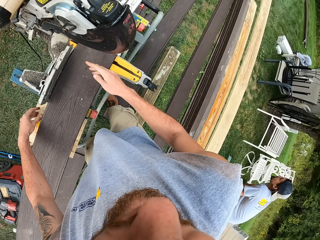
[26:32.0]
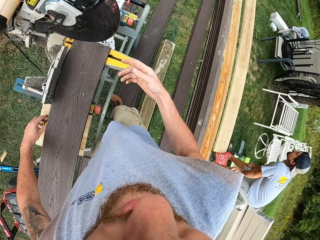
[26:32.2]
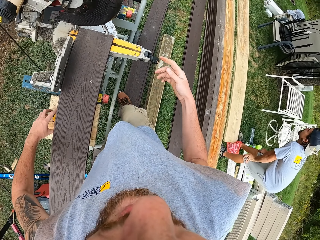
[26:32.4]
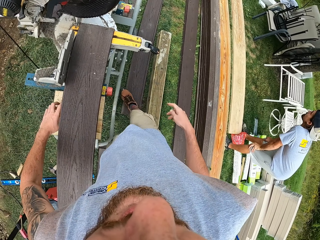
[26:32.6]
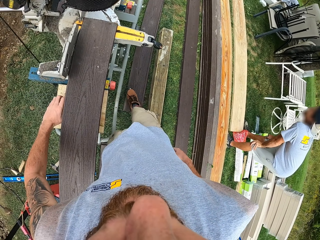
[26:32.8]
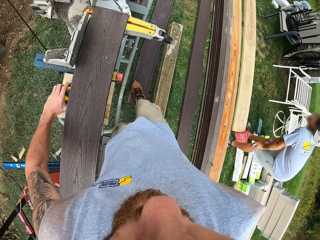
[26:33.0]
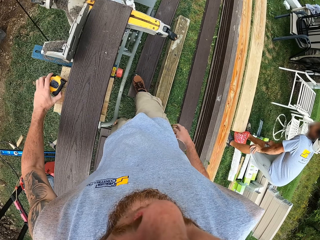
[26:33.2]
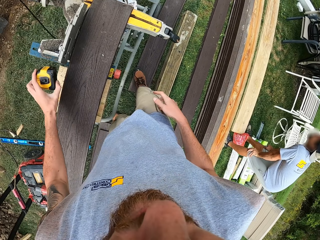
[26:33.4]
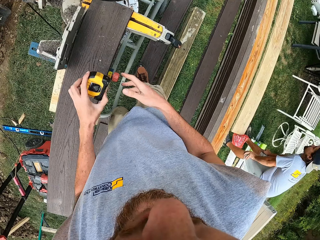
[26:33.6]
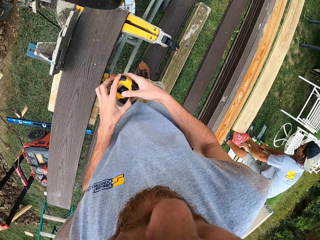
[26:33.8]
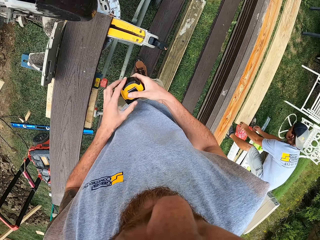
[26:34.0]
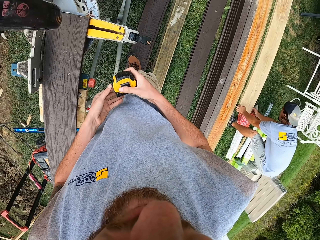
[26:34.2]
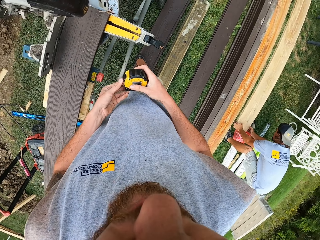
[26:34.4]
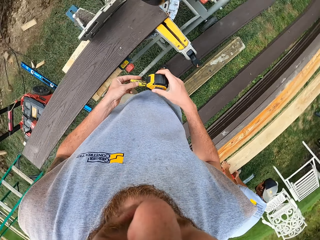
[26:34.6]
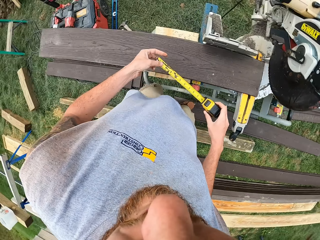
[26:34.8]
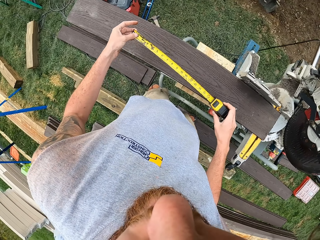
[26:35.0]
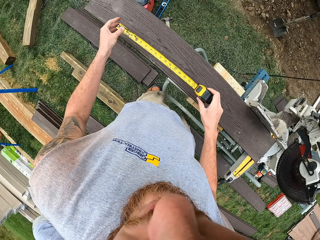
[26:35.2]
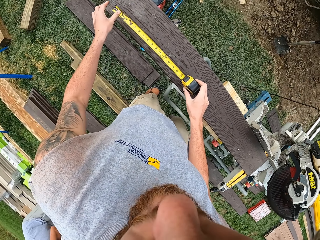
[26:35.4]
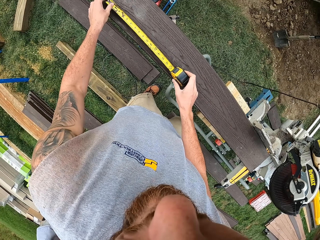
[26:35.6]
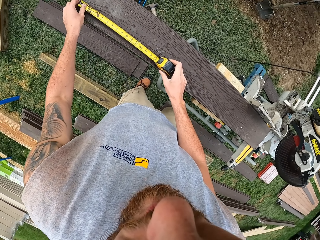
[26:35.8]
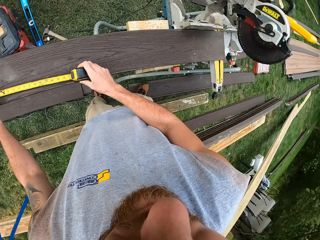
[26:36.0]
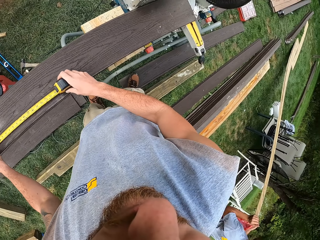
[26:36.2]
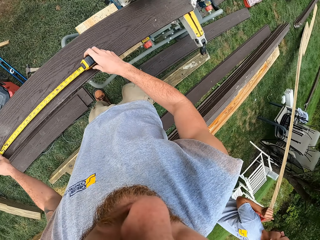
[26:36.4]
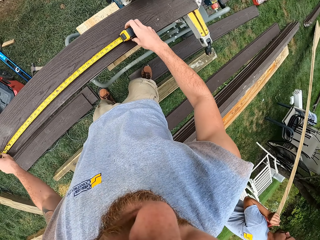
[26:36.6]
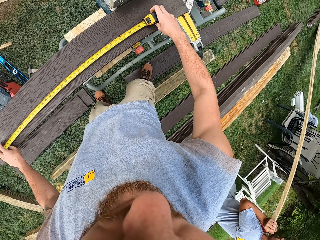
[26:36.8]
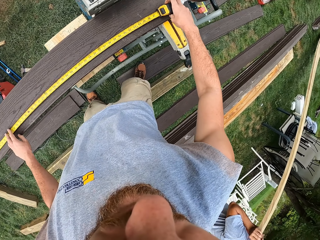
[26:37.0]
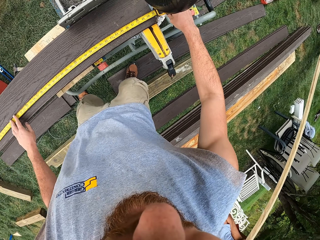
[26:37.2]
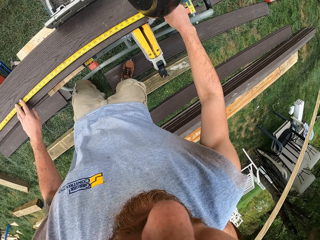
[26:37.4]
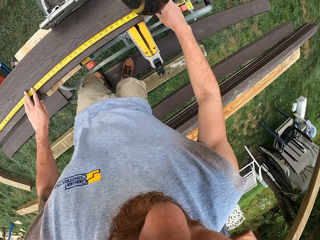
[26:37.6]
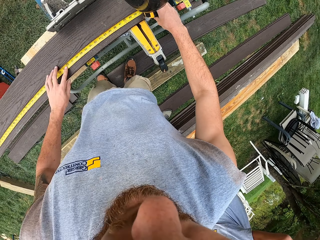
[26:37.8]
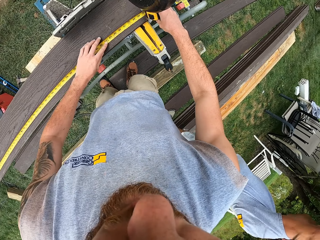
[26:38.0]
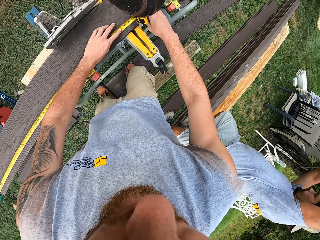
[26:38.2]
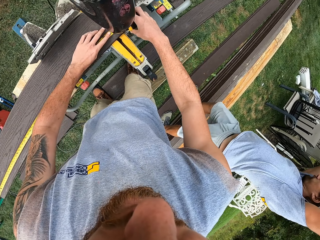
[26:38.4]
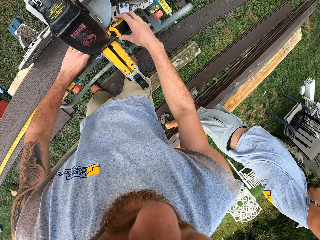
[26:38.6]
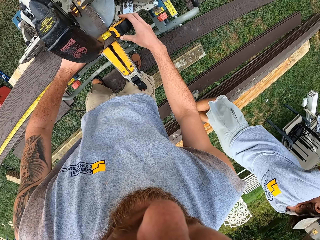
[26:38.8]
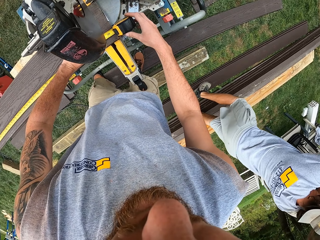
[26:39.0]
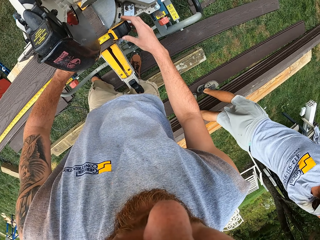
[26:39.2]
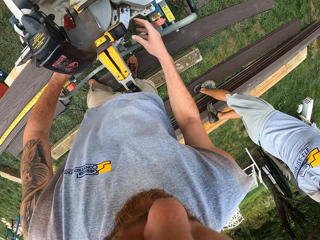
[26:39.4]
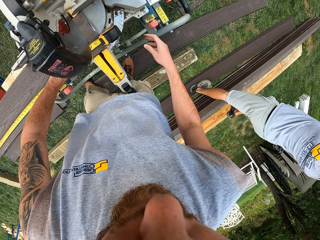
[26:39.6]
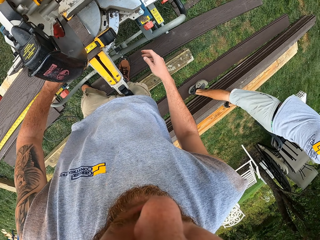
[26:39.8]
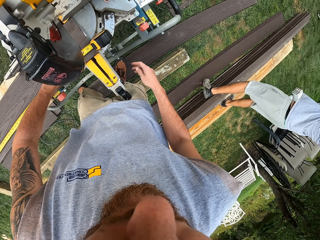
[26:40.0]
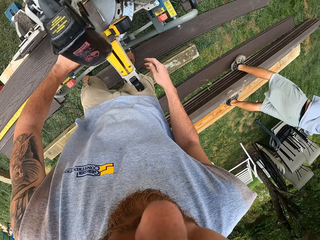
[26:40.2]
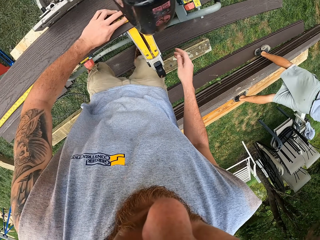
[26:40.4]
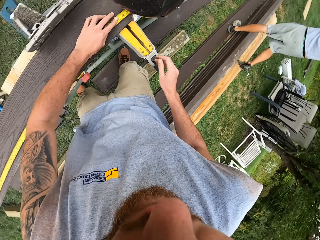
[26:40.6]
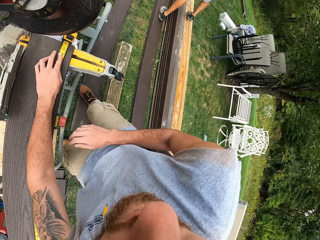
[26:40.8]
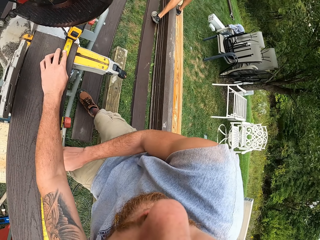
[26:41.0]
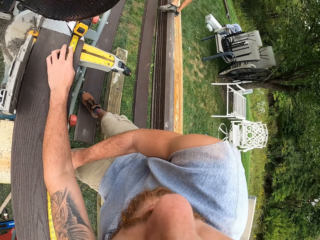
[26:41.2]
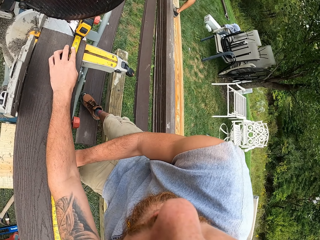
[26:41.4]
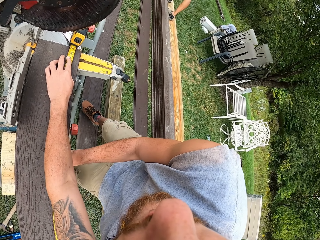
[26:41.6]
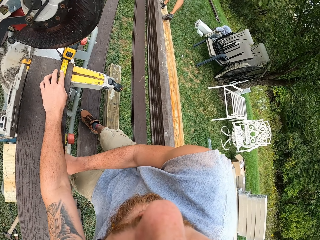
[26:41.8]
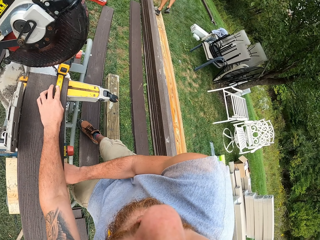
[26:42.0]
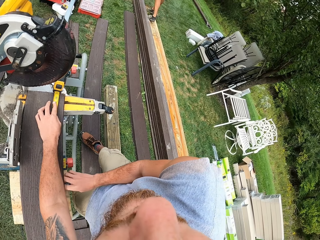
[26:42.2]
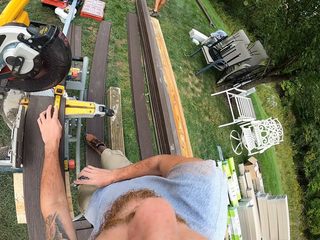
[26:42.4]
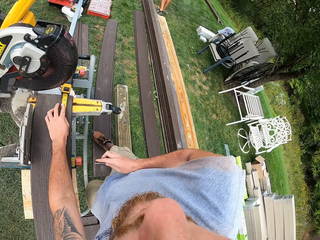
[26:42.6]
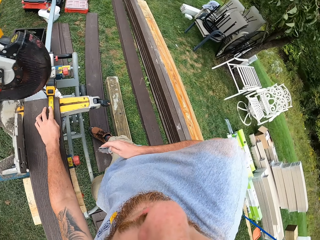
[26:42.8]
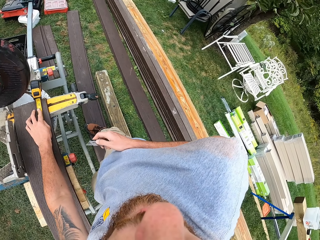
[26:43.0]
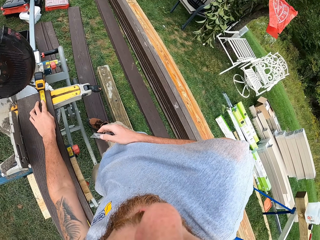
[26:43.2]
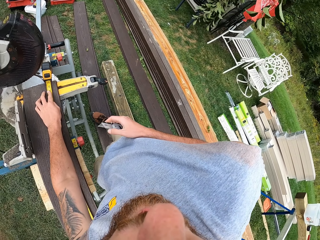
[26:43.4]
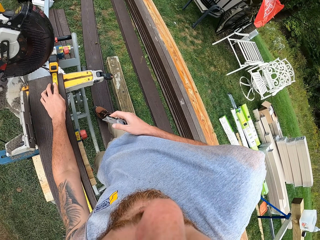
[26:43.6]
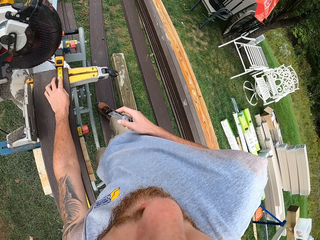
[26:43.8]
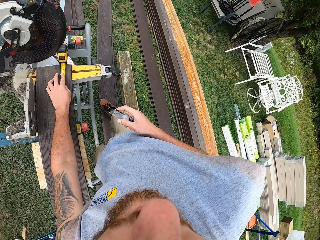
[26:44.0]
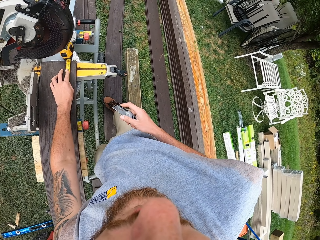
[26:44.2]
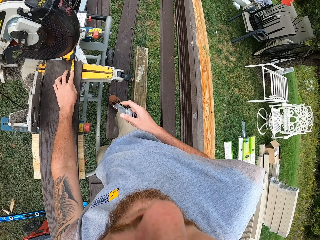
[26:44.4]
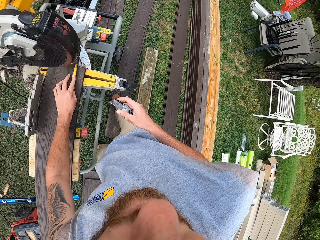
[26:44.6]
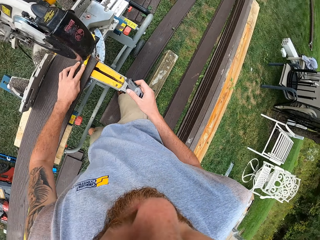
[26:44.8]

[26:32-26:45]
The camera wearer moves both hands and turns around. They pick up a tape measure, lift the tape measure and hold the tape measure. They transfer the tape measure to the right hand, pull the tape measure and adjust the tape measure. They place the tape measure on the wood, turn around and pull the tape measure on the wood. They measure the wood with the tape measure. A man walks around. The camera wearer turns around and looks around. They pull a pocket knife, hold a cutter and look around.

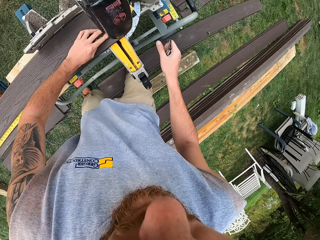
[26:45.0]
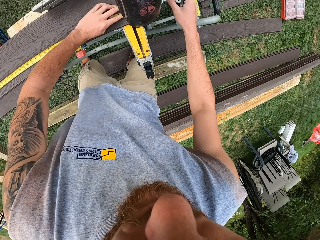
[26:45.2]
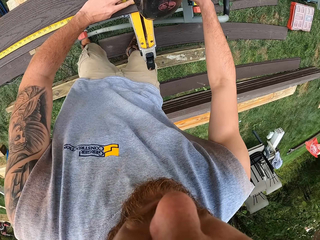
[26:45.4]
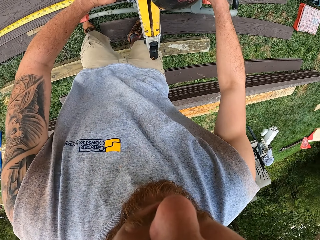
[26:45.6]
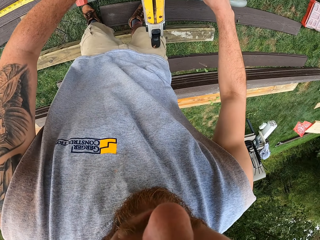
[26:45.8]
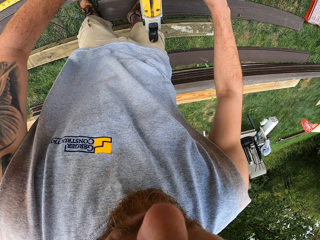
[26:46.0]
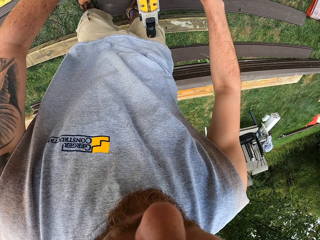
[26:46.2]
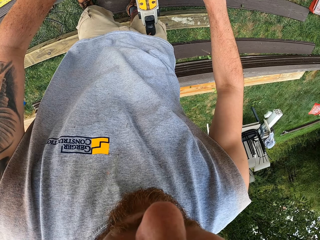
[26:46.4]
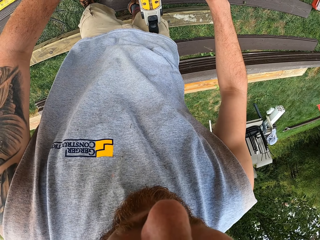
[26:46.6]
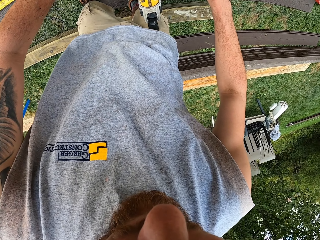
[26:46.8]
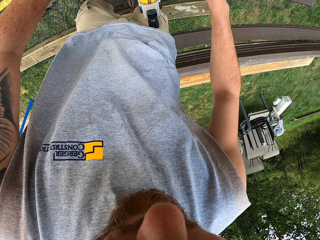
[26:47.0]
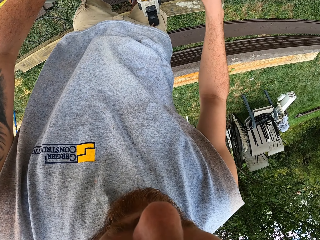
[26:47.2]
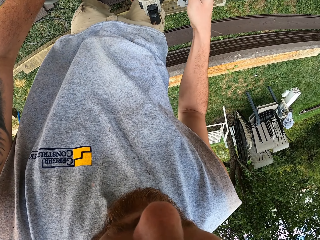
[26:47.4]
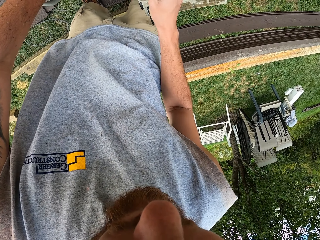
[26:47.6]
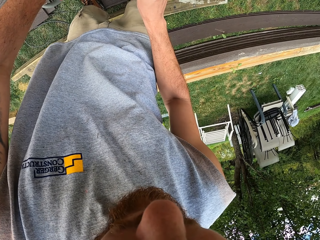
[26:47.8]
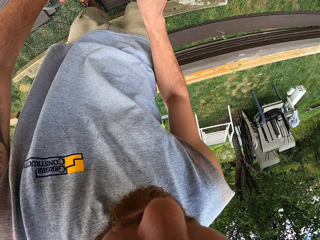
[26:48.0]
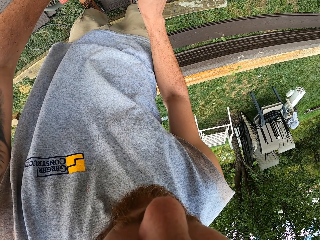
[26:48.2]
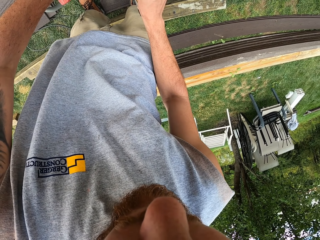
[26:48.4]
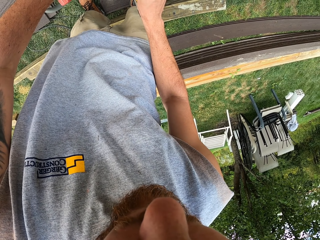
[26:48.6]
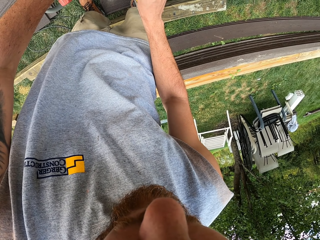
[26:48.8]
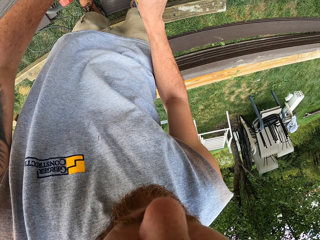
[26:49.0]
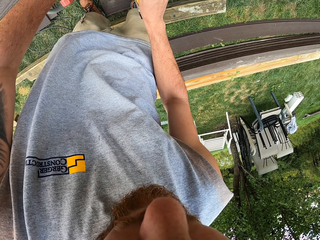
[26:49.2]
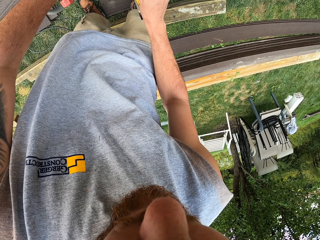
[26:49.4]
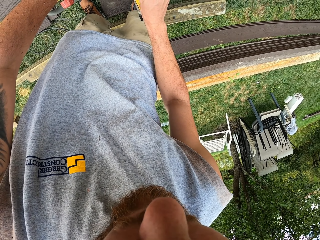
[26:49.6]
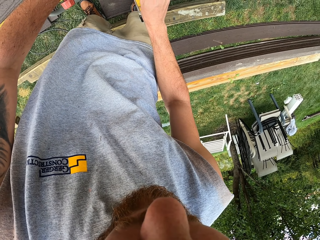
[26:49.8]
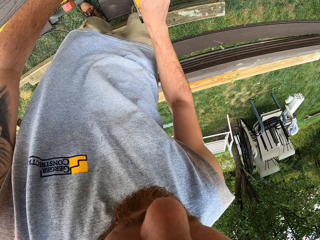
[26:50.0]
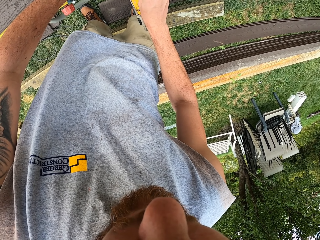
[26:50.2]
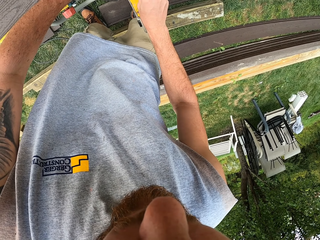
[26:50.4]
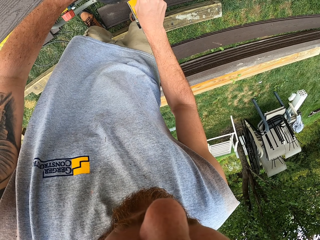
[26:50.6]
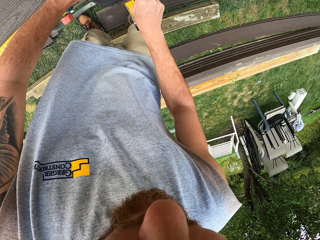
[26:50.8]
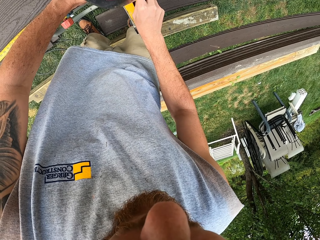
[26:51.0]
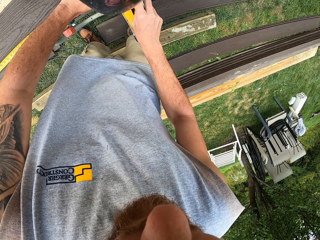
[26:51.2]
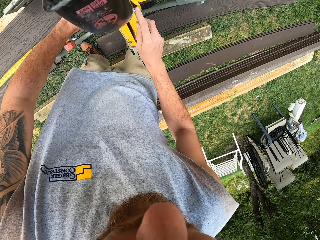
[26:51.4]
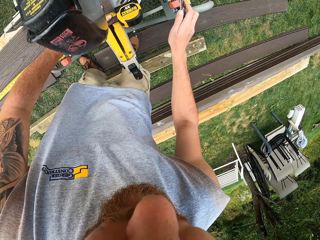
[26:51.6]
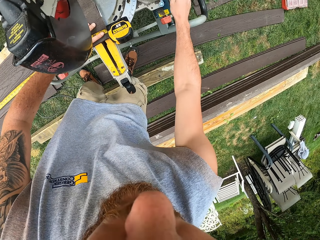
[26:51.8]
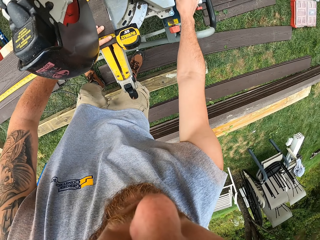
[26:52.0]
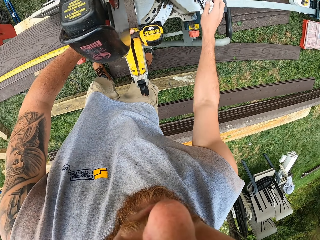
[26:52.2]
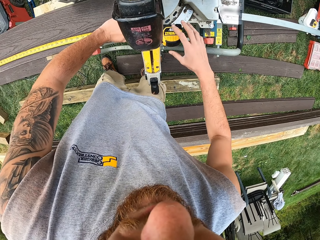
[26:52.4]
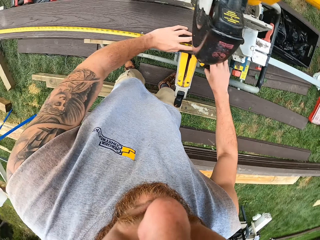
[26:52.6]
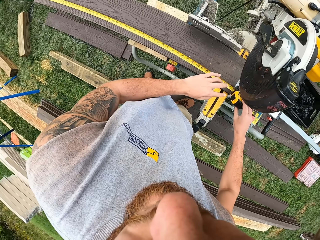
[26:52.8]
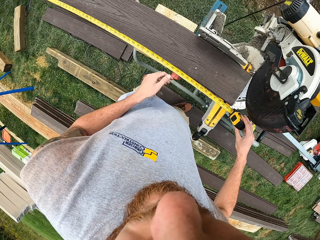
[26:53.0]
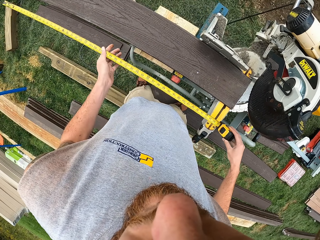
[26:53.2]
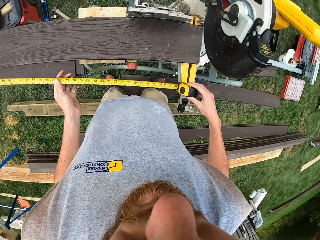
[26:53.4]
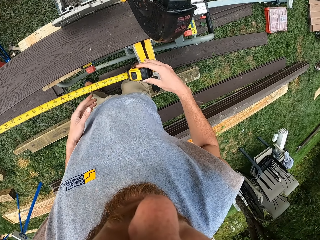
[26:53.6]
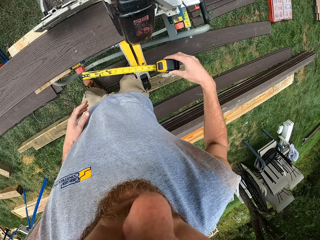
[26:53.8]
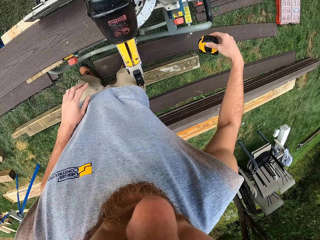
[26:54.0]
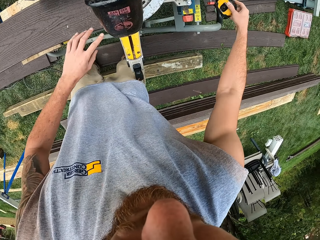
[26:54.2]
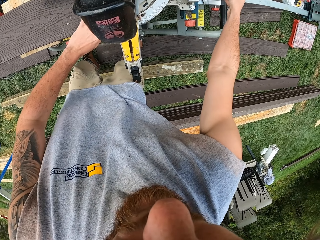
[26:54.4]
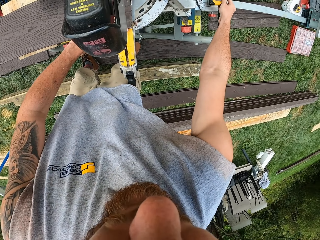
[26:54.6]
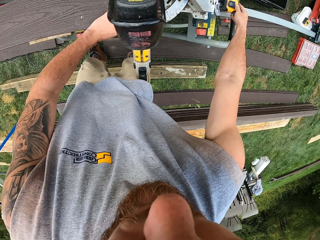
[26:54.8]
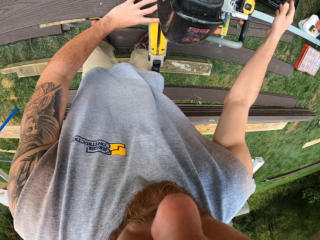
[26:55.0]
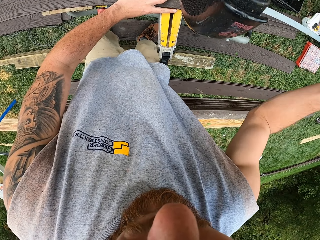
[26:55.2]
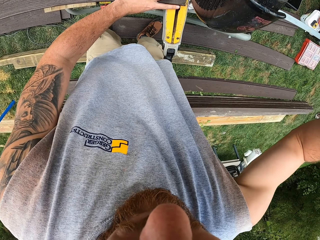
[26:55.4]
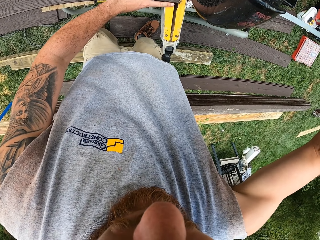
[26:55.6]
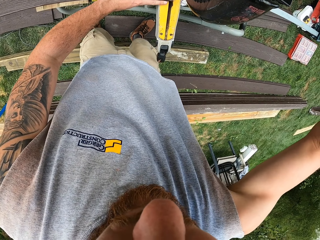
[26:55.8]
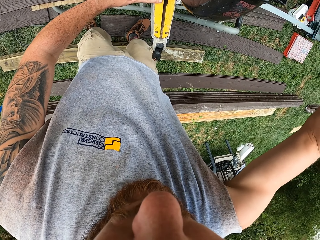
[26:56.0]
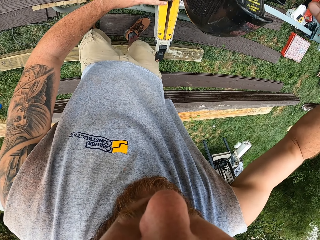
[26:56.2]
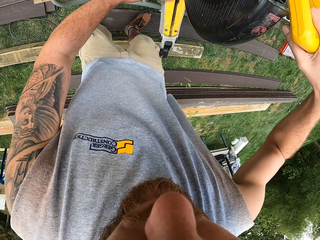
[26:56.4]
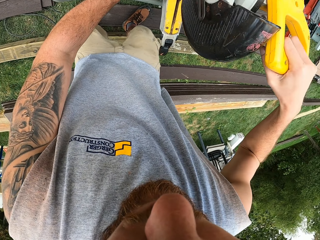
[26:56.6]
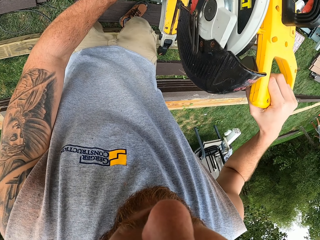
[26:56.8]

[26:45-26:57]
The camera wearer moves the right hand, turns around and marks the wood with the pocket knife. They move the pocket knife and place the pocket knife on the circular saw. They lift the tape measure, adjust the tape measure, move the tape measure and place the tape measure on the circular saw. They push the wood, move the circular saw and operate the circular saw.
